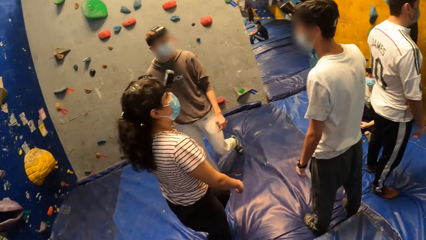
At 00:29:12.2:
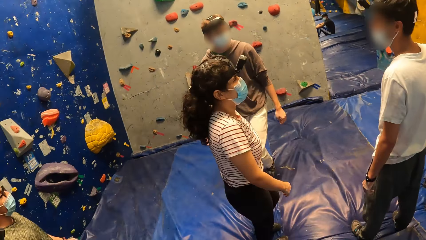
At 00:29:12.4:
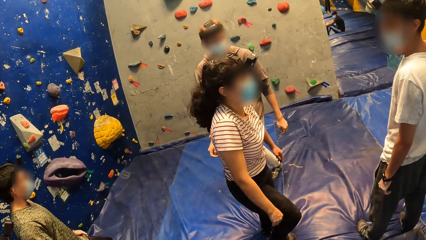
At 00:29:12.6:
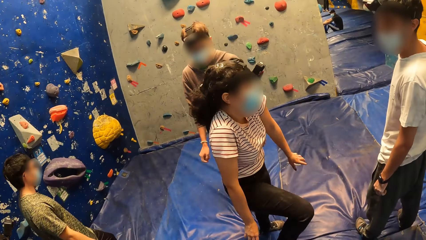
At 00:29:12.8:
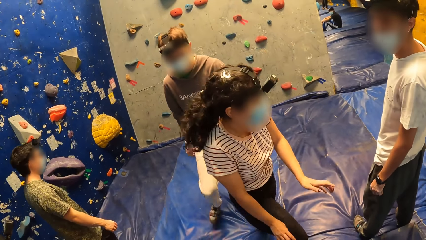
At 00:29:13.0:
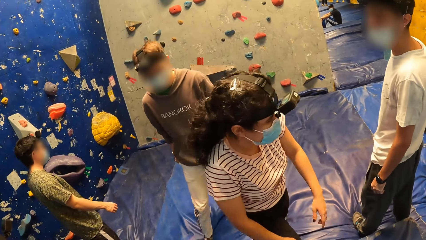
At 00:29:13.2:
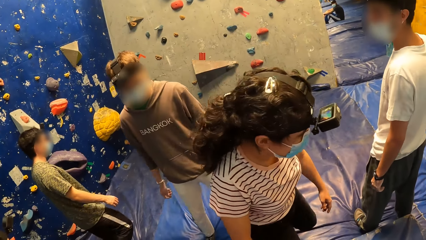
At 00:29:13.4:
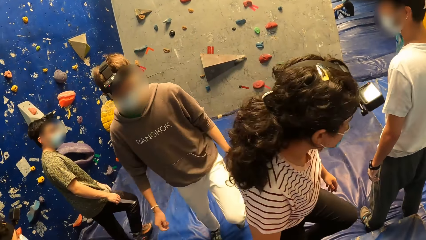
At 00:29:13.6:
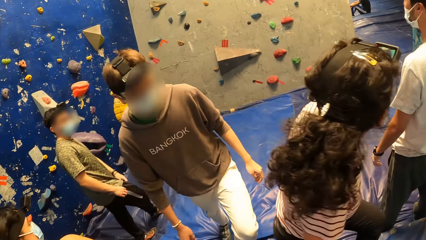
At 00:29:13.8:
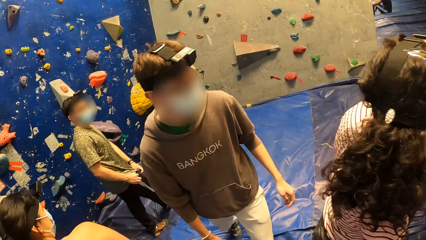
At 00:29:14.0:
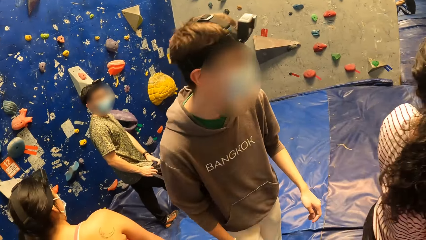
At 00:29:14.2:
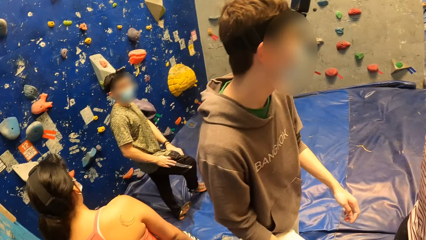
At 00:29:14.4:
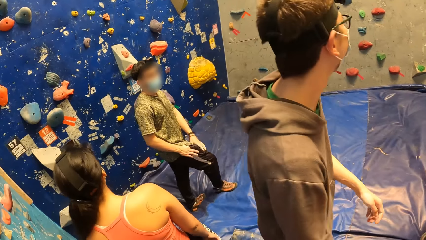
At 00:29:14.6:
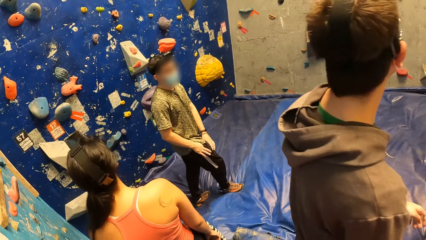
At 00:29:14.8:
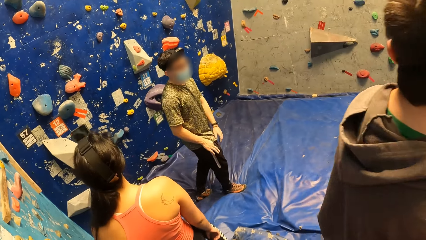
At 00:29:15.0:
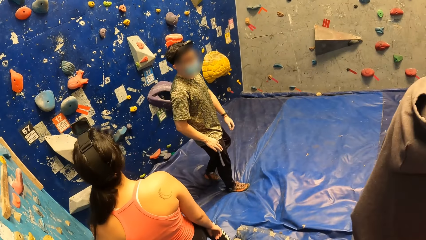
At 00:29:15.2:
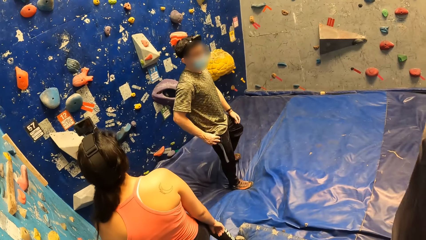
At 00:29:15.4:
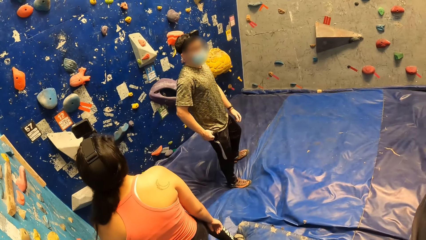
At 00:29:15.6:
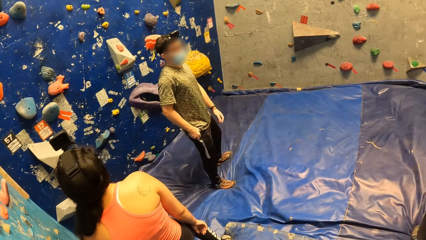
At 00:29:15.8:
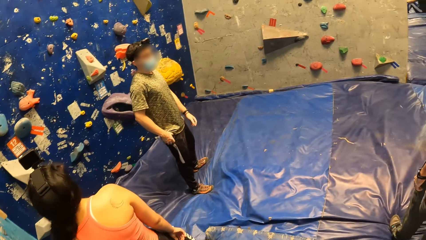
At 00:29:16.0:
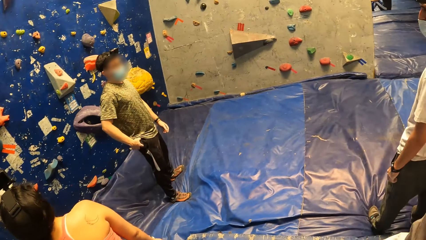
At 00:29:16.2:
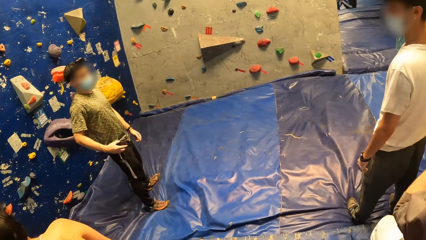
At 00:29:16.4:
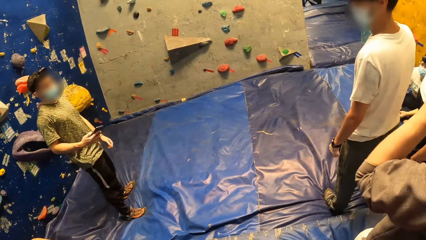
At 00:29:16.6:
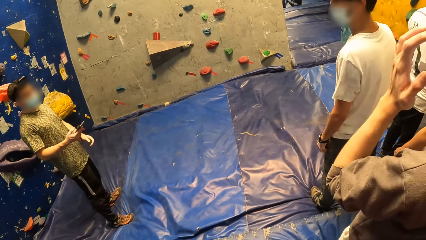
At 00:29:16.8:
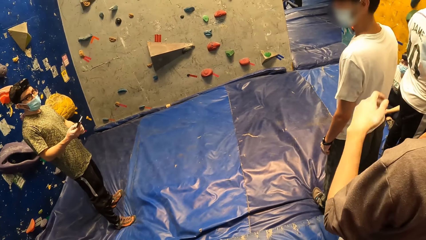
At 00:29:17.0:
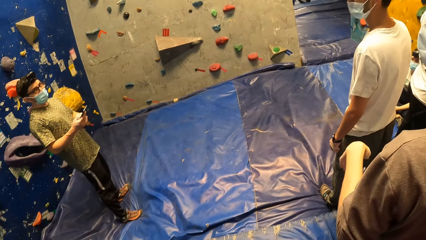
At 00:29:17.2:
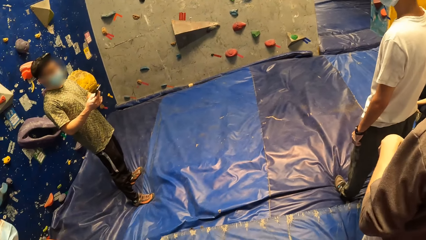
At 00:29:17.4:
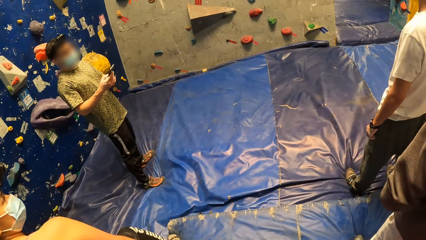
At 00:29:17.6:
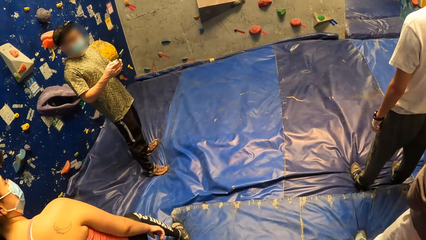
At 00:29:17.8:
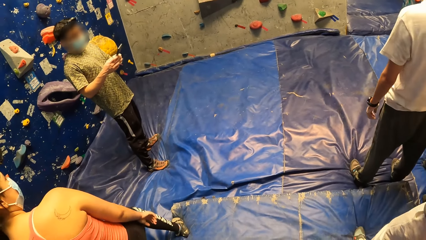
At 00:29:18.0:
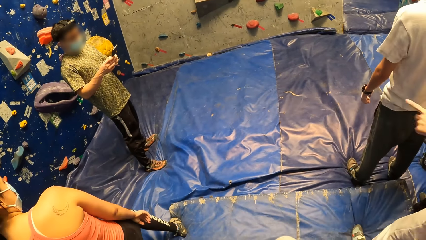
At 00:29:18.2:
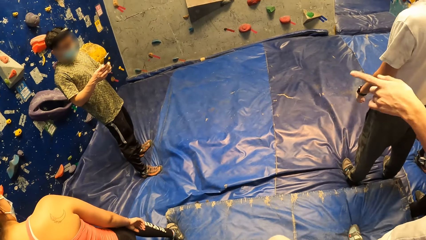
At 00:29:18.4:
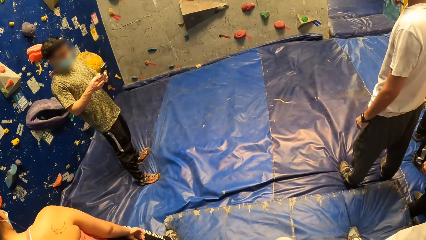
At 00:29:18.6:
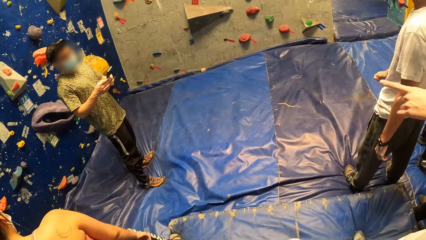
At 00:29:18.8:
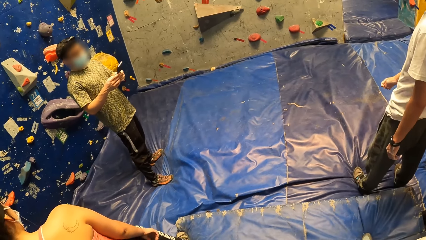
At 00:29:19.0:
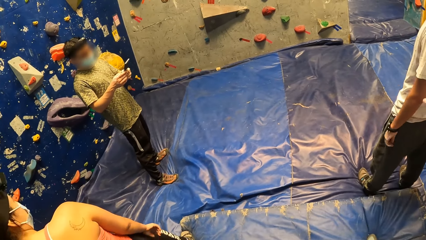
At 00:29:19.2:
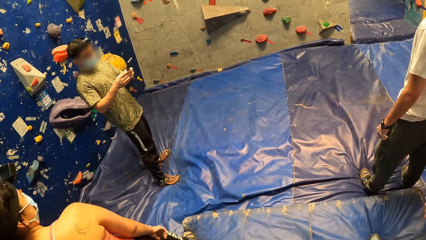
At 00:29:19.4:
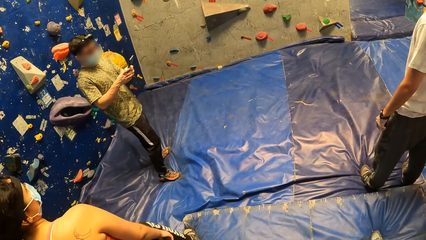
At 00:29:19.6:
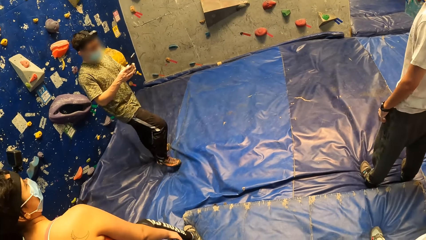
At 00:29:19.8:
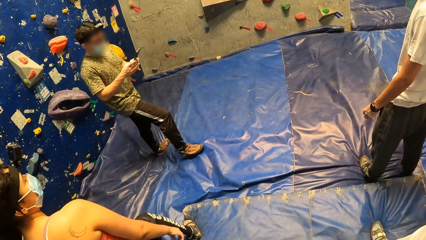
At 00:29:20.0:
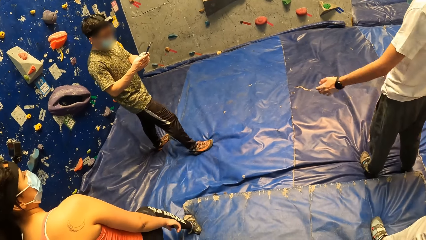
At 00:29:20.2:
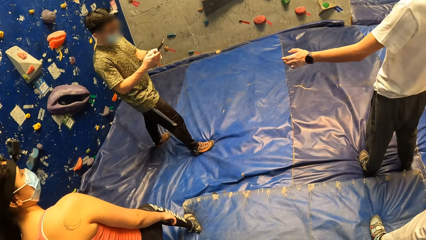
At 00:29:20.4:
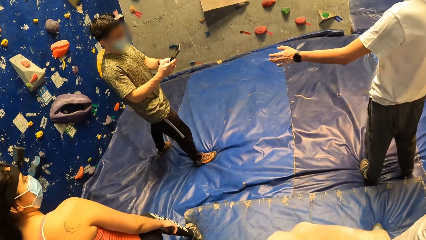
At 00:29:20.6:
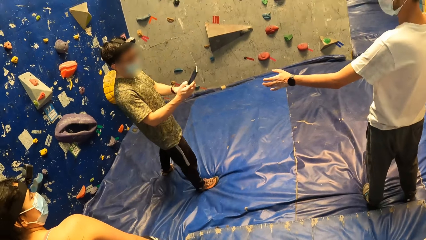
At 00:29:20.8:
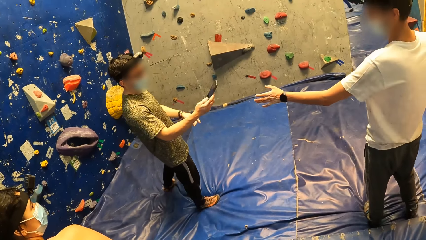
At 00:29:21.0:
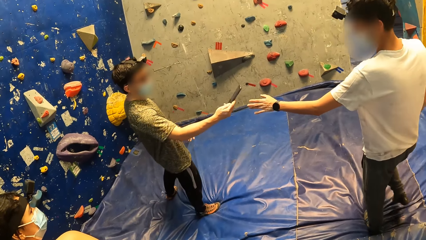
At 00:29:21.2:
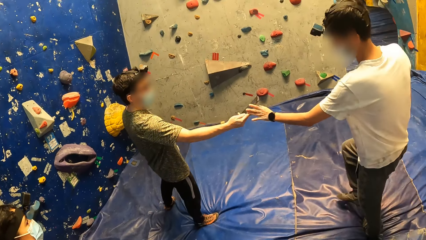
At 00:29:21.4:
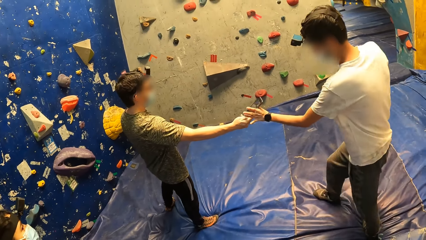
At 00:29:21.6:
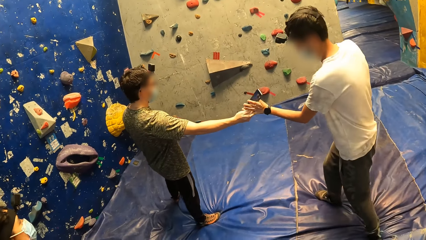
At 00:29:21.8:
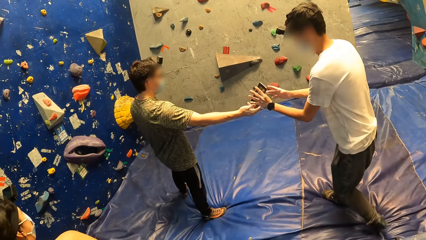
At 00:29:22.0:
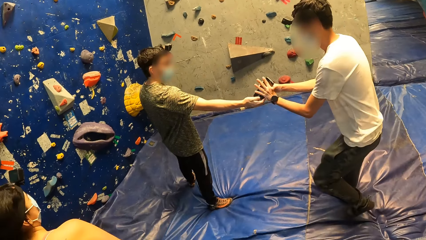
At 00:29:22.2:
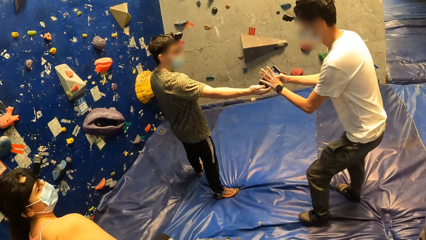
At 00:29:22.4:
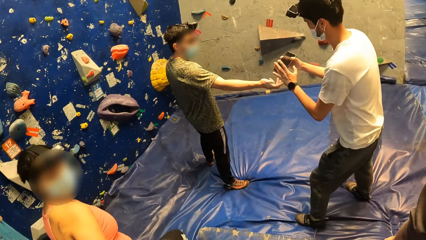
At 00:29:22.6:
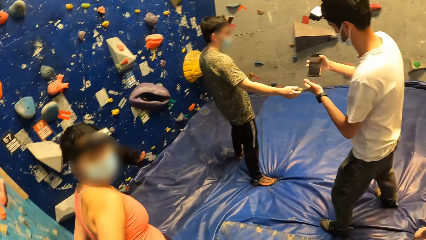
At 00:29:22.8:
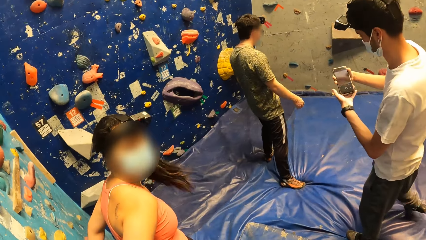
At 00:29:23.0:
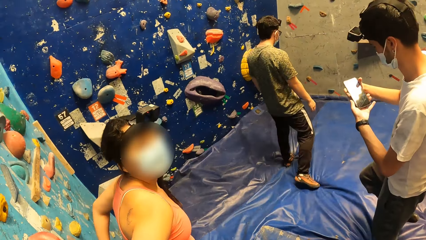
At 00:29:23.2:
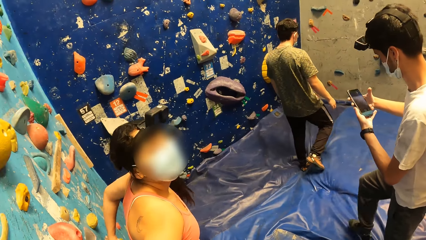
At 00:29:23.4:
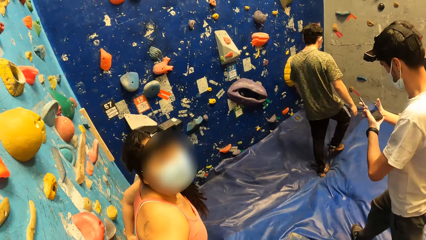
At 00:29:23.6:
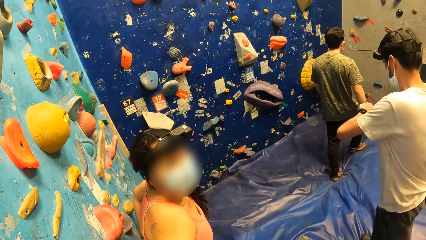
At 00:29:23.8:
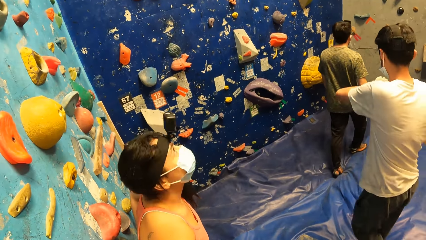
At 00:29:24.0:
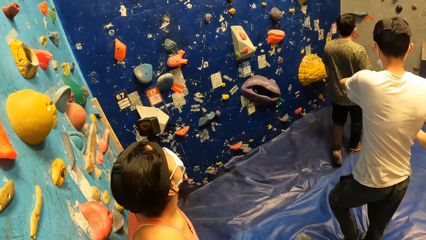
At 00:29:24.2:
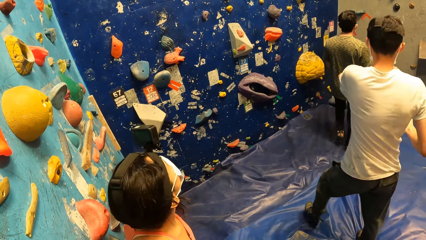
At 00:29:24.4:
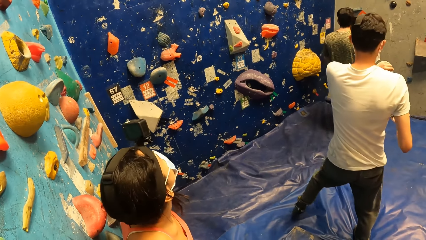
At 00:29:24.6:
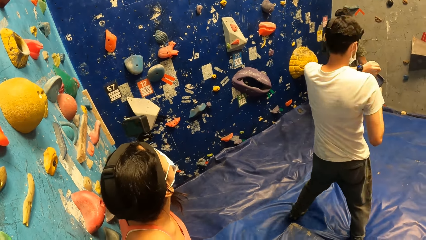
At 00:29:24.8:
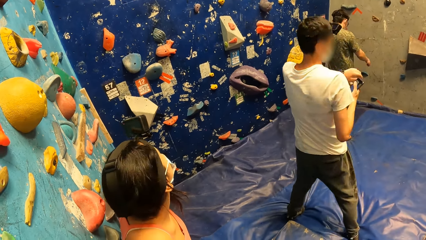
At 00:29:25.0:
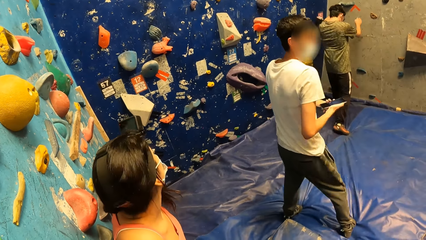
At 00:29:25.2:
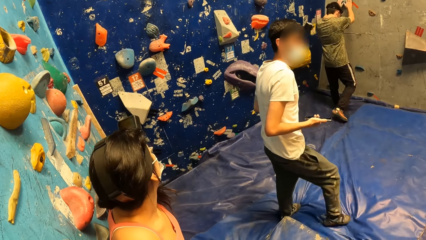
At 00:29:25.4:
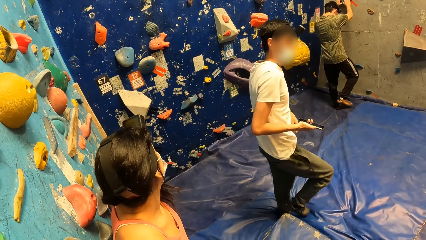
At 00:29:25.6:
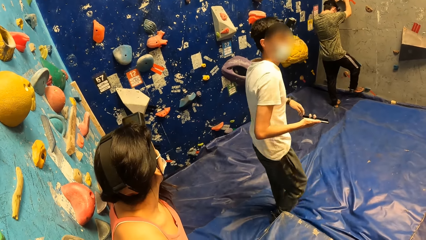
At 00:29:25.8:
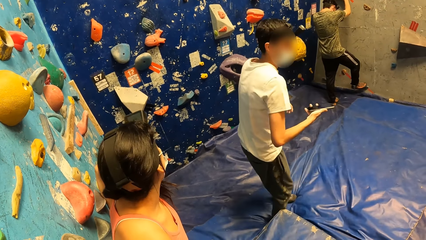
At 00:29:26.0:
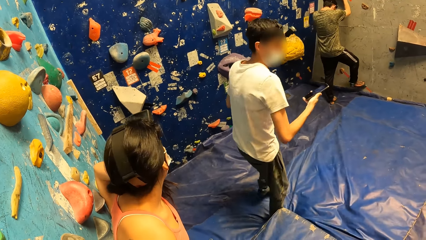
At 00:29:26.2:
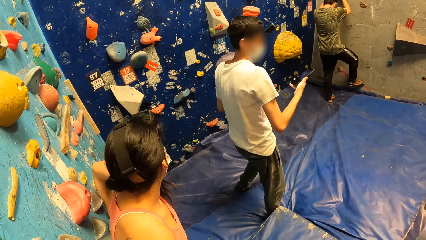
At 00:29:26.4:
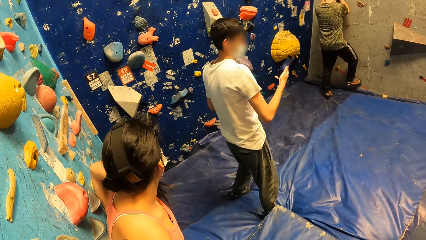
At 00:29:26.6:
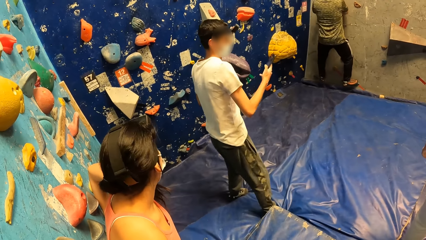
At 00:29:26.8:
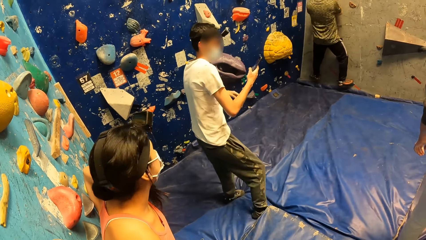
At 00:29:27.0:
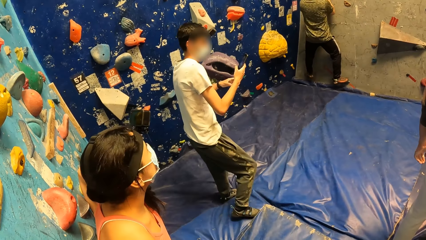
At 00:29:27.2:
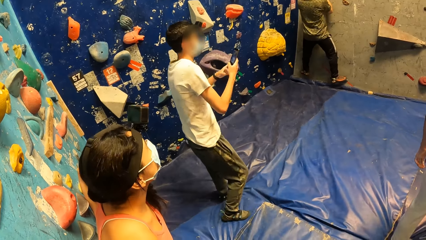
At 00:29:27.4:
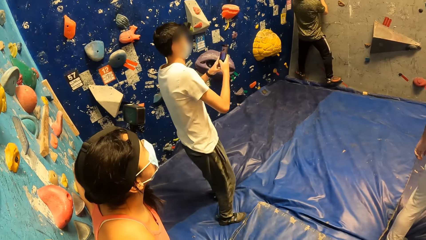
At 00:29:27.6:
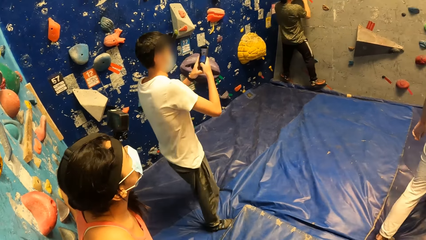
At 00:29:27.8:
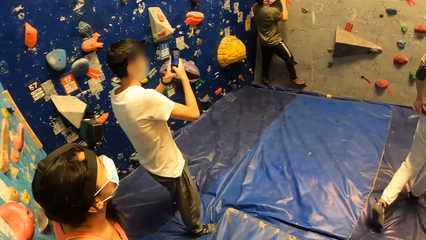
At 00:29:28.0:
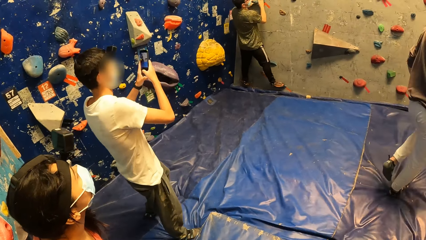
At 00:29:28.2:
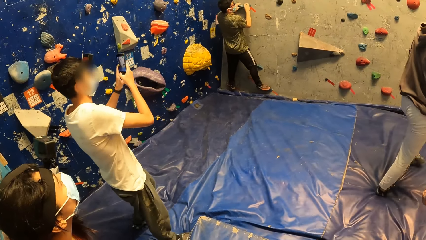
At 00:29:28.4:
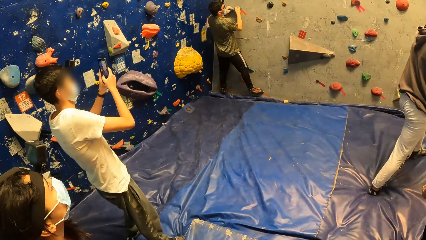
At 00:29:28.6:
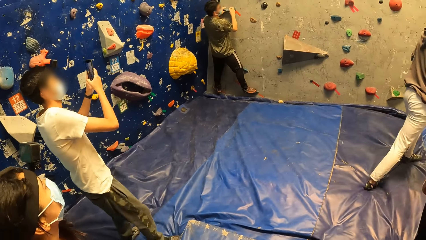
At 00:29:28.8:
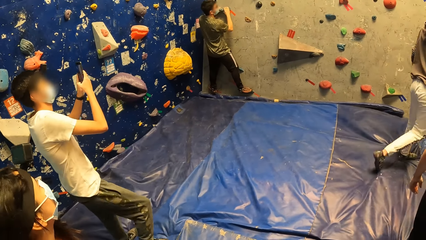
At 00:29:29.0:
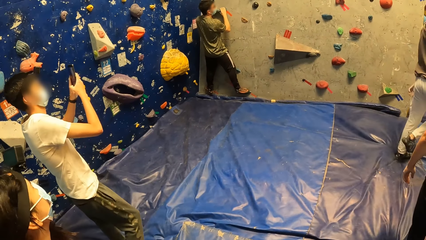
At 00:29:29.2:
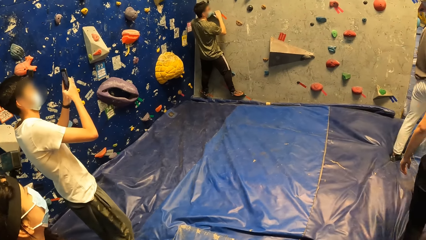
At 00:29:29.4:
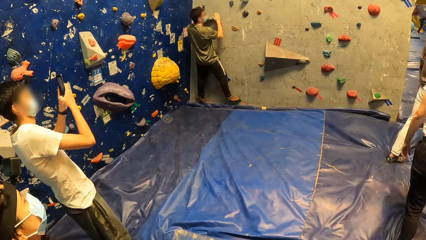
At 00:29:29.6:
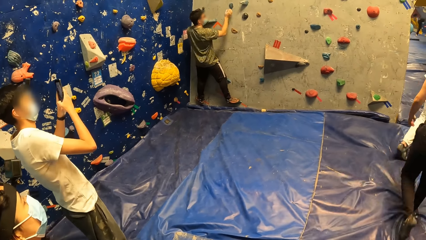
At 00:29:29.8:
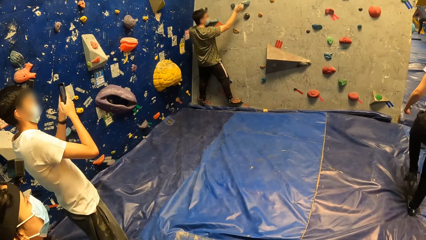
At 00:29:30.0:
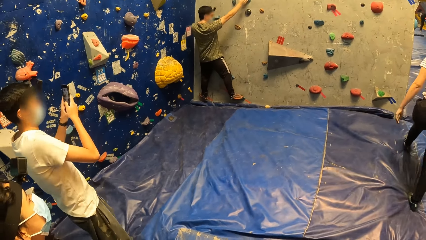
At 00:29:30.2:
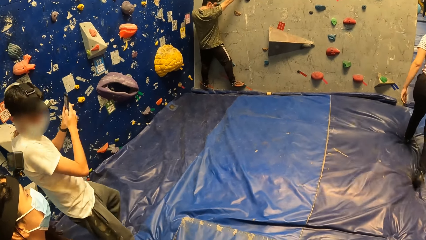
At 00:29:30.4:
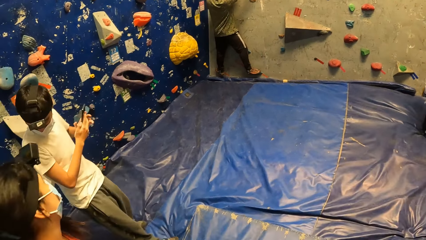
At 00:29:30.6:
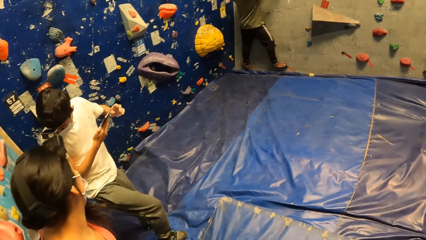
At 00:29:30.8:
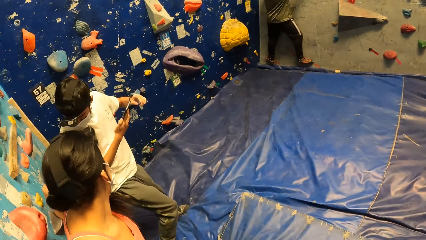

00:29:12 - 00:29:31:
A man walks in the room. A woman sways a hand. Another man puts a hand in the pocket. The second man removes a phone from his pocket with his right hand and dials on the phone. The second man hands the phone to a third man. The third man collects the phone from the second man with both hands. The third man looks on the phone. The second man climbs the bouldering wall with his hands. The third man operates the phone with both hands and takes a picture.
